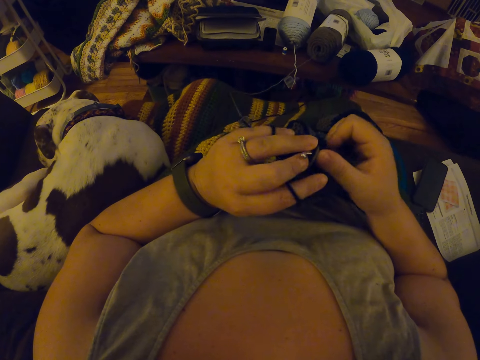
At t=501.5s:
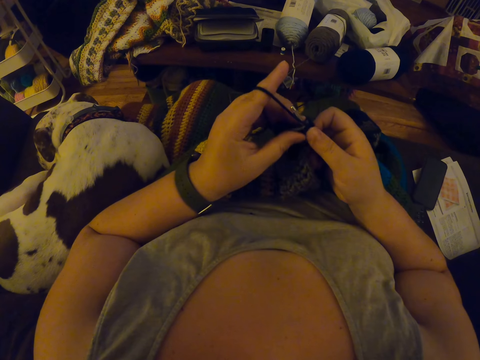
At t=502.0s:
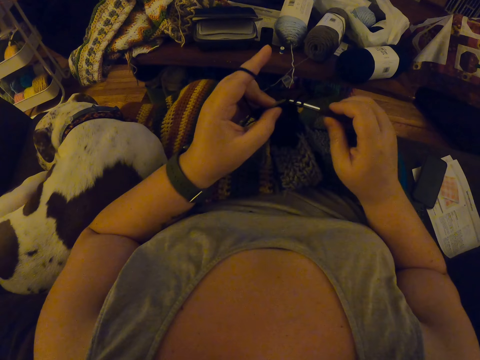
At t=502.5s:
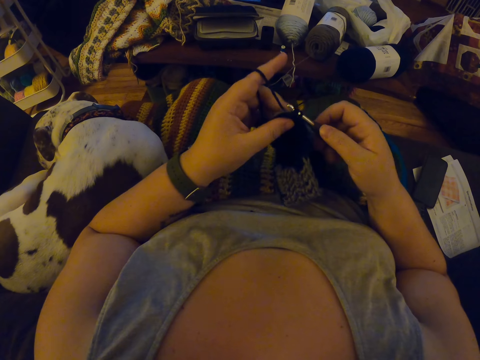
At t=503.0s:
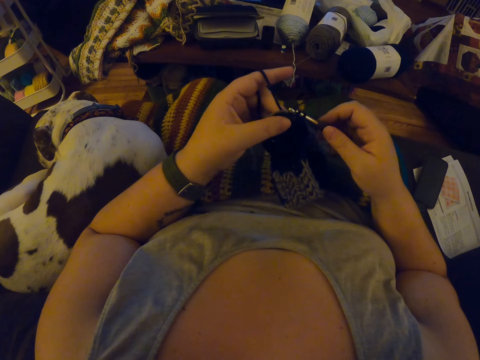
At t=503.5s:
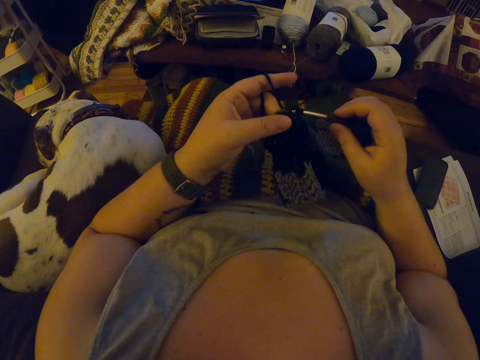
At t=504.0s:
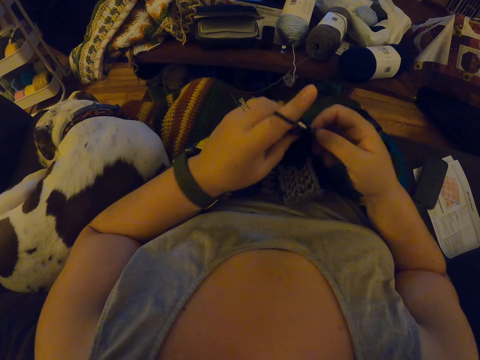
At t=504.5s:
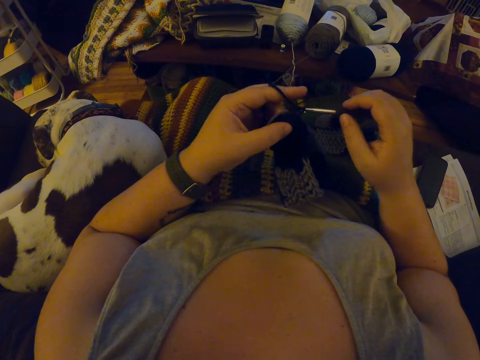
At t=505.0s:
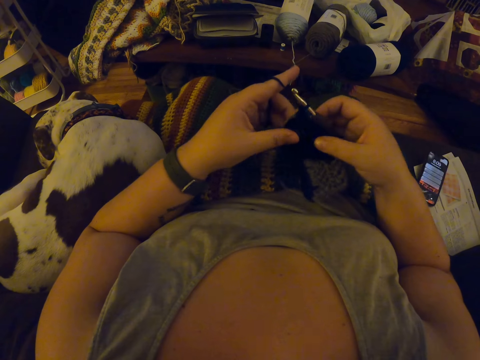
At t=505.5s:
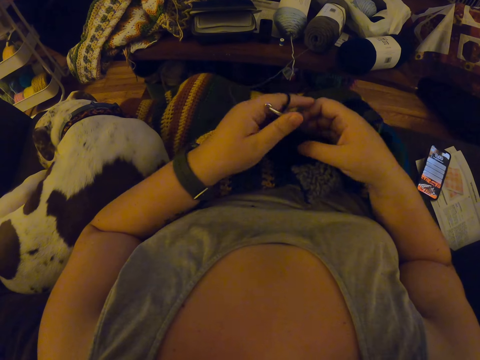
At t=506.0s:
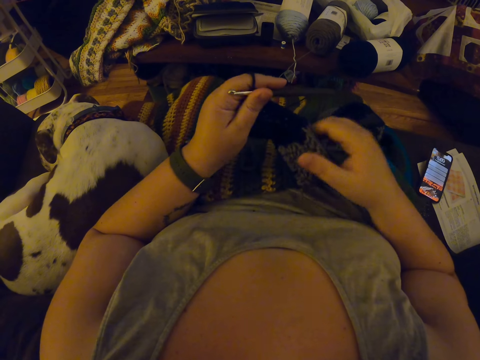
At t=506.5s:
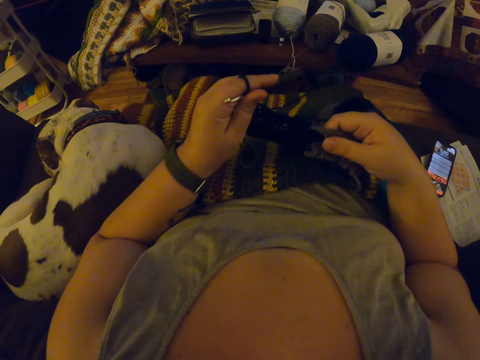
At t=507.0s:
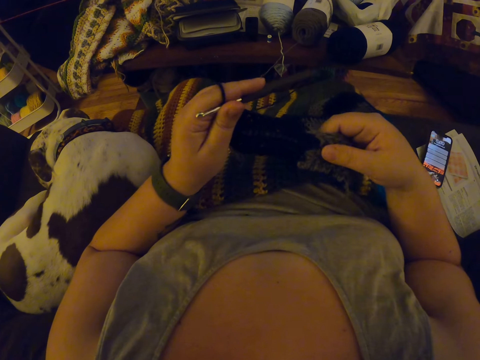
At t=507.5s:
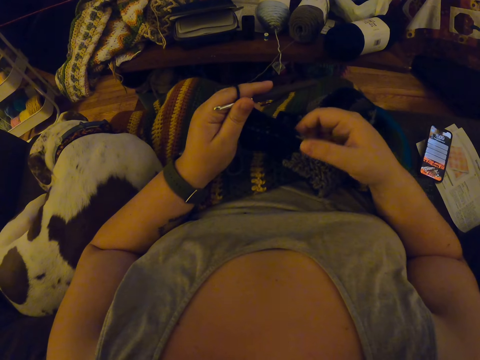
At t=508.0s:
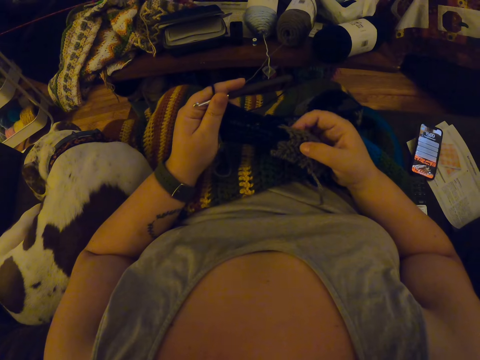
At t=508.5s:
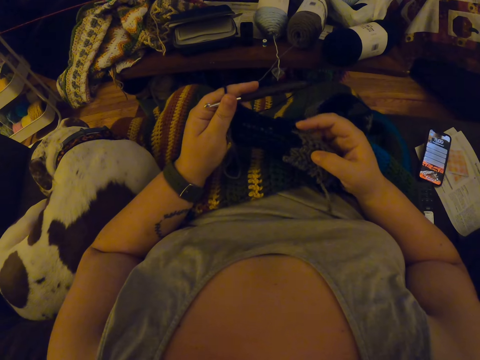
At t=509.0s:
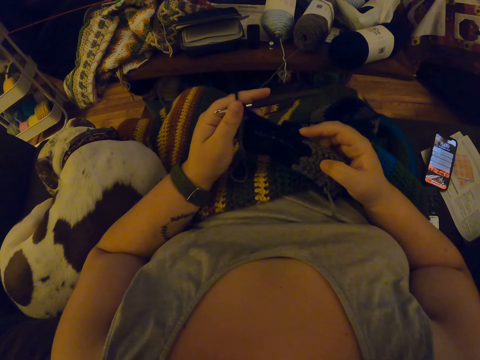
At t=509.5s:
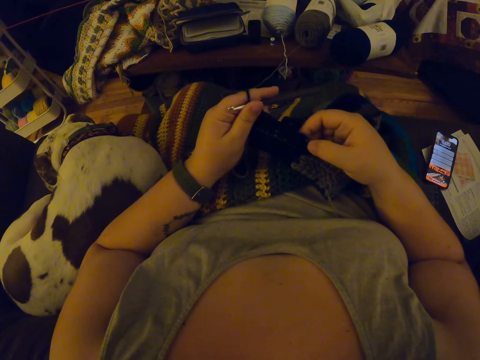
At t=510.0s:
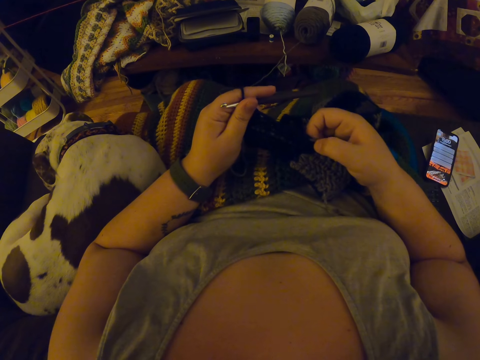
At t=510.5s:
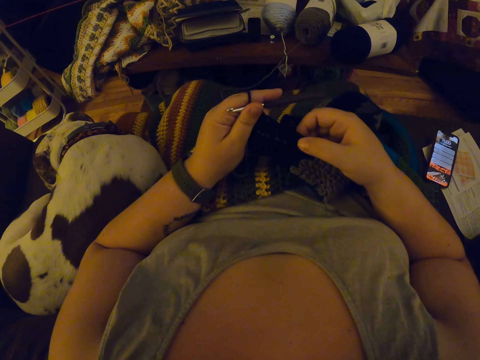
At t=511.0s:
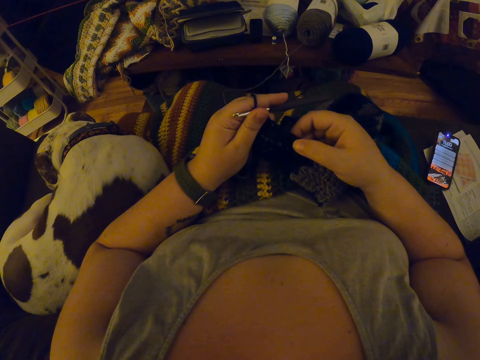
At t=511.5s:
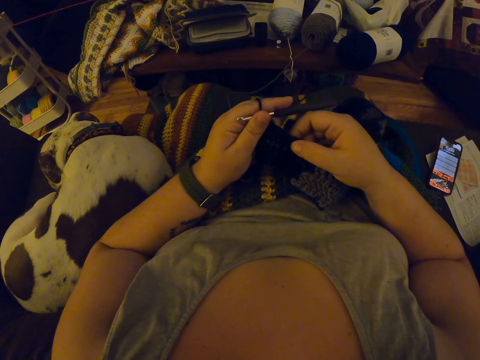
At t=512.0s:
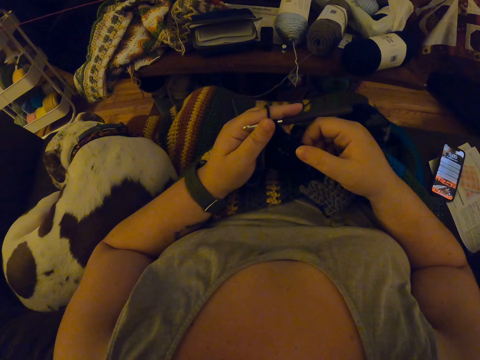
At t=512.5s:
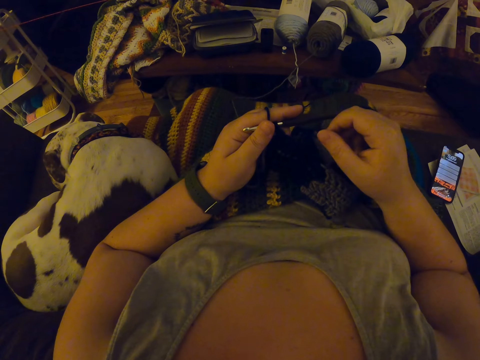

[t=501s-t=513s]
The camera wearer passes the crochet hook to her left hand. She holds the fabric. She adjusts the crochet with her right hand. She stretches the fabric and touches the fabric.

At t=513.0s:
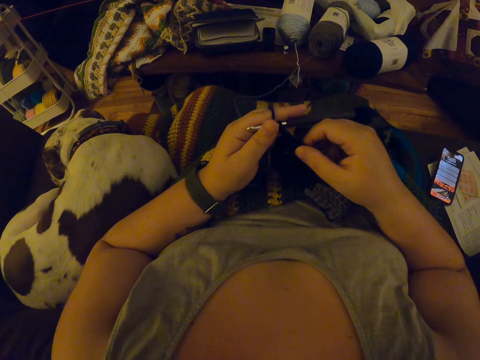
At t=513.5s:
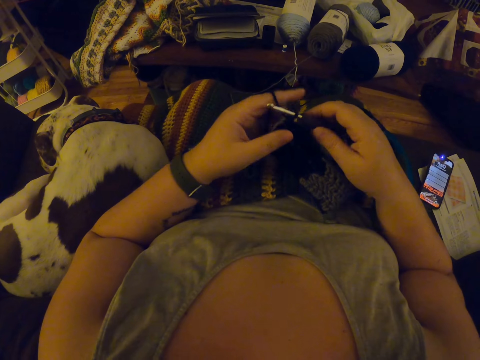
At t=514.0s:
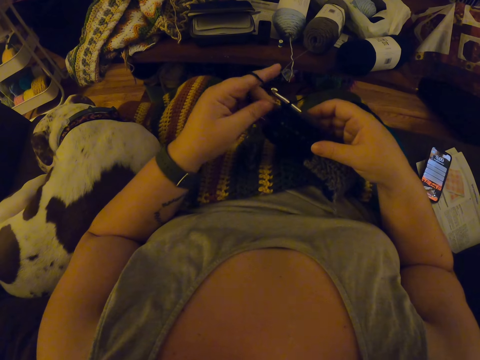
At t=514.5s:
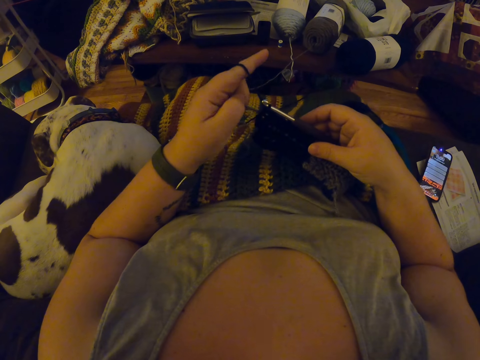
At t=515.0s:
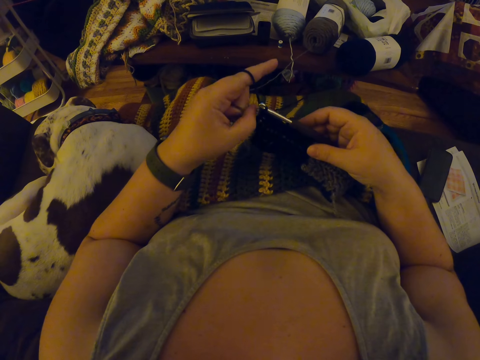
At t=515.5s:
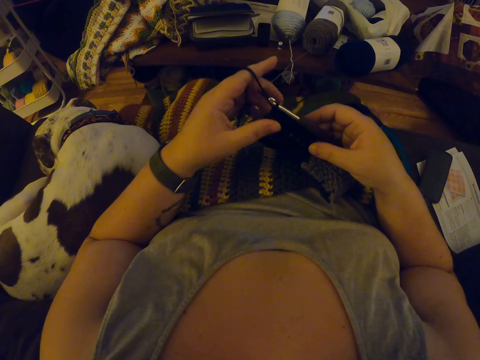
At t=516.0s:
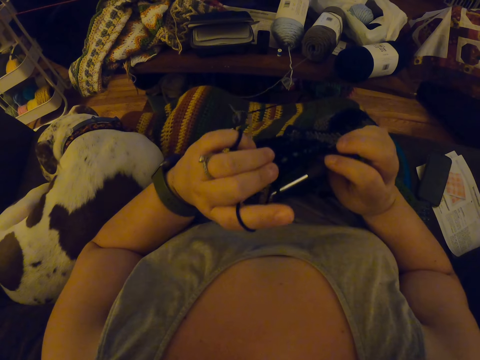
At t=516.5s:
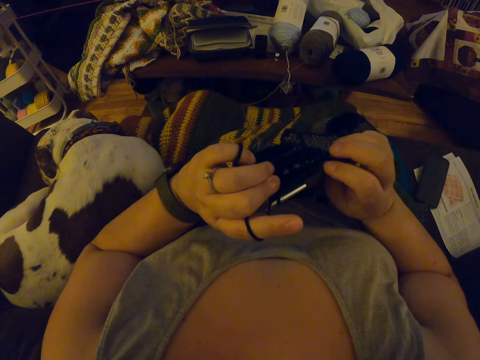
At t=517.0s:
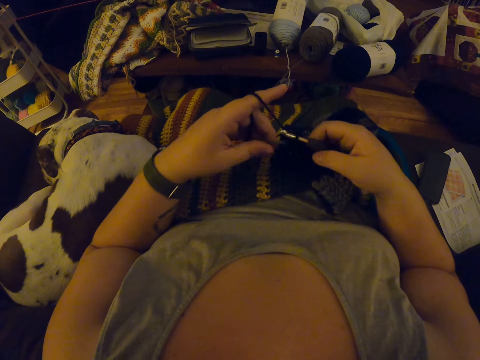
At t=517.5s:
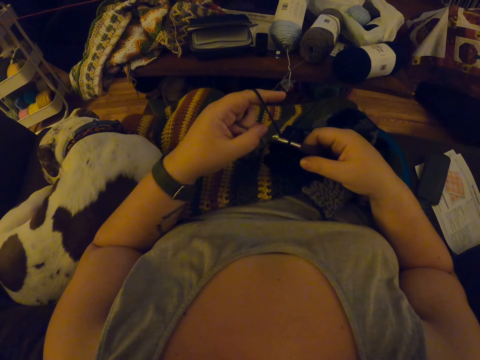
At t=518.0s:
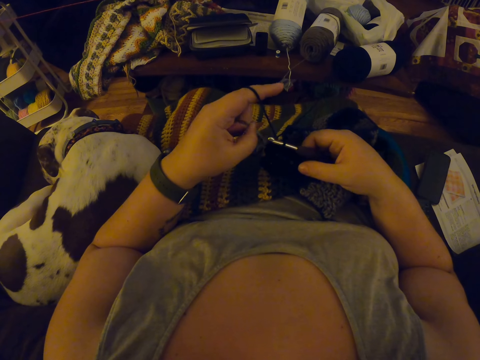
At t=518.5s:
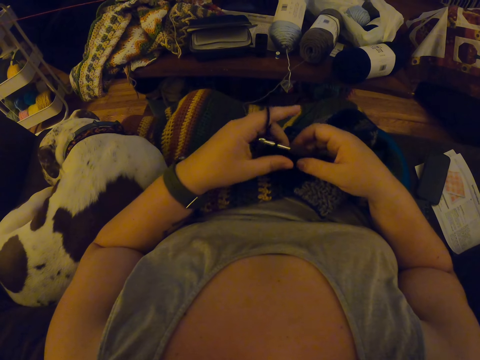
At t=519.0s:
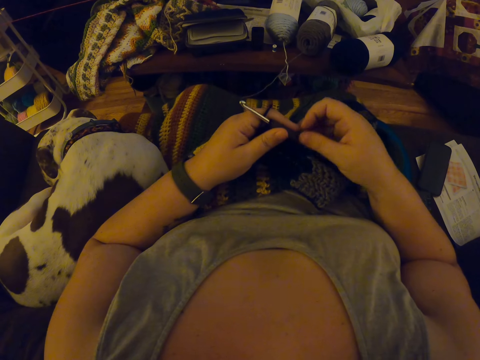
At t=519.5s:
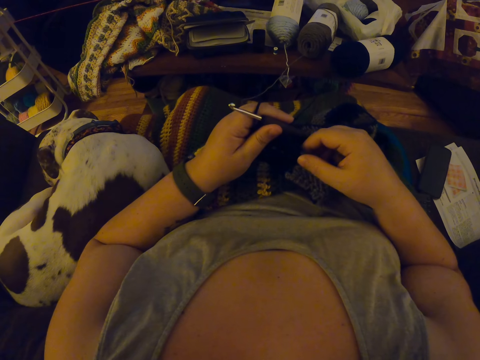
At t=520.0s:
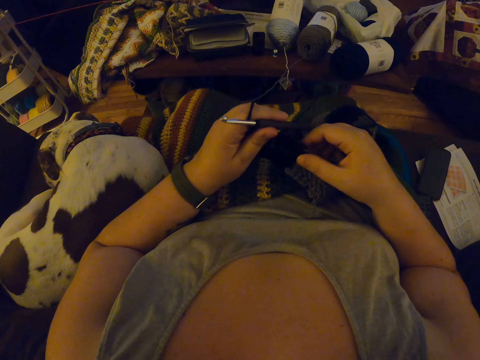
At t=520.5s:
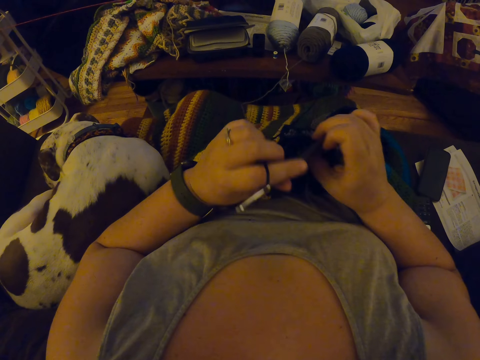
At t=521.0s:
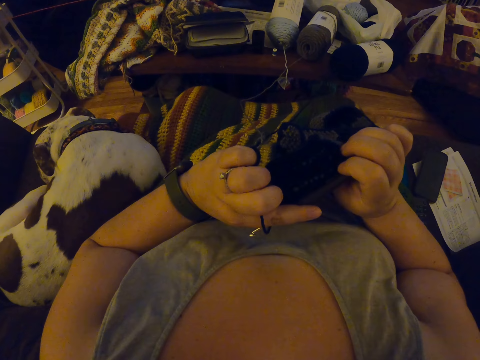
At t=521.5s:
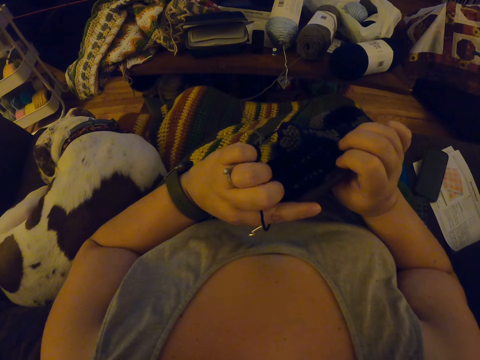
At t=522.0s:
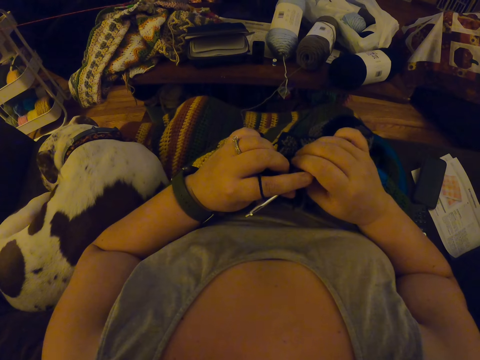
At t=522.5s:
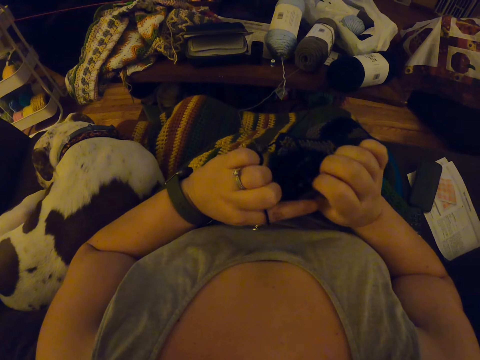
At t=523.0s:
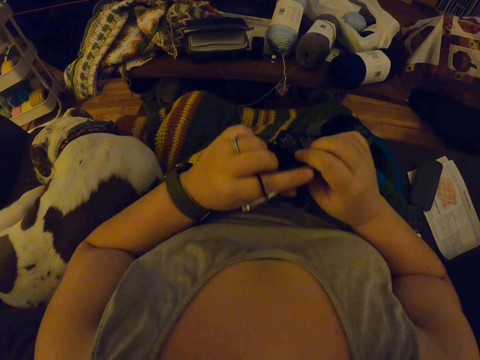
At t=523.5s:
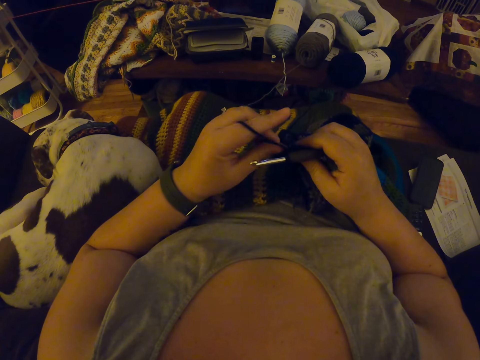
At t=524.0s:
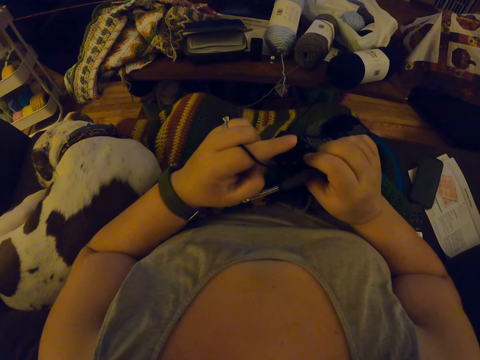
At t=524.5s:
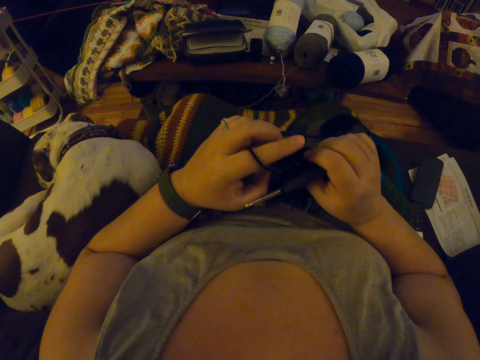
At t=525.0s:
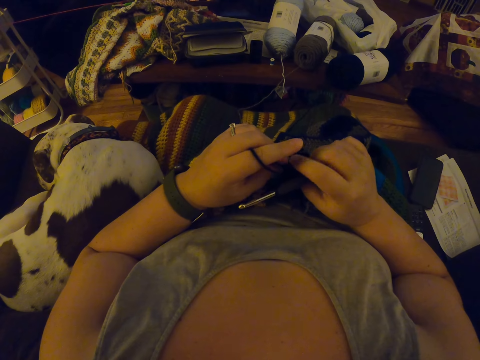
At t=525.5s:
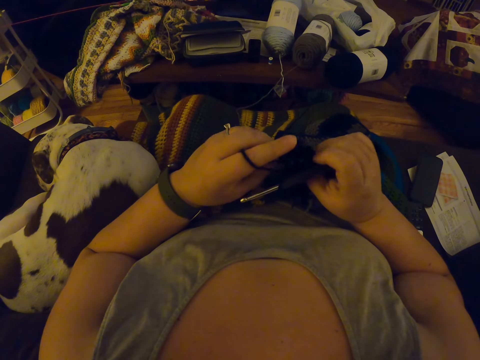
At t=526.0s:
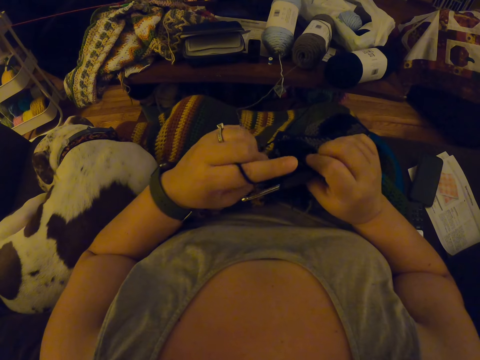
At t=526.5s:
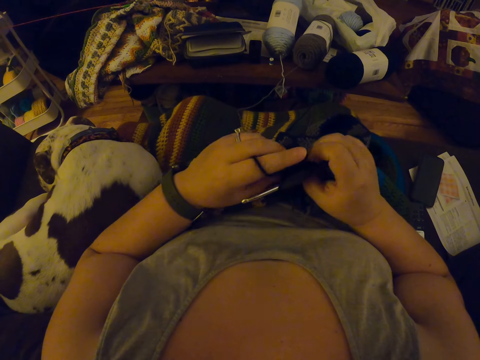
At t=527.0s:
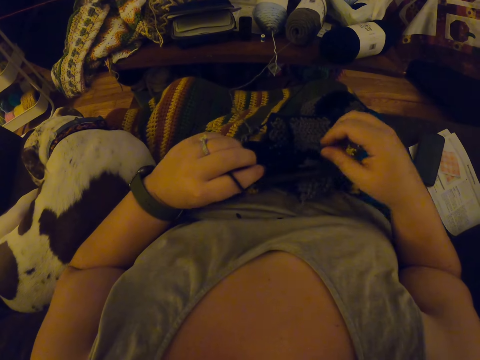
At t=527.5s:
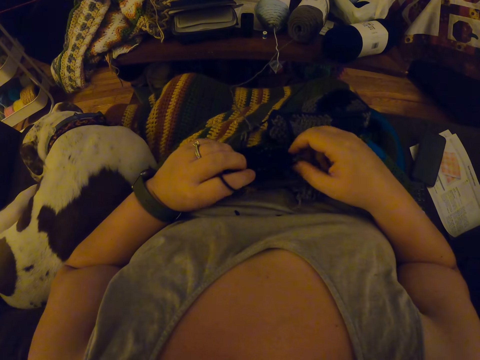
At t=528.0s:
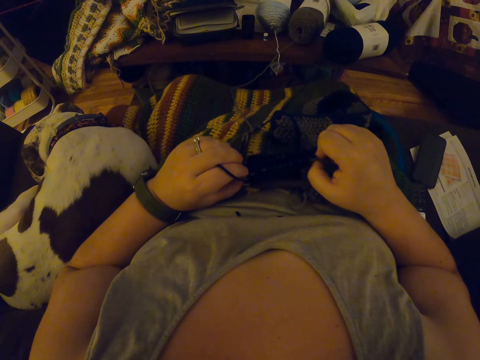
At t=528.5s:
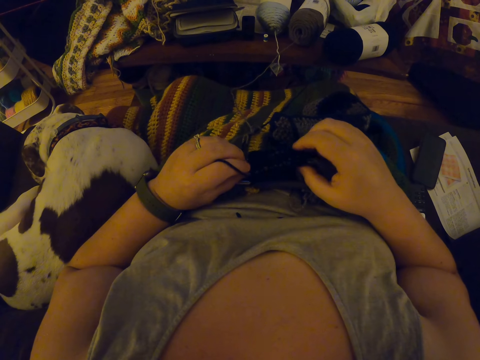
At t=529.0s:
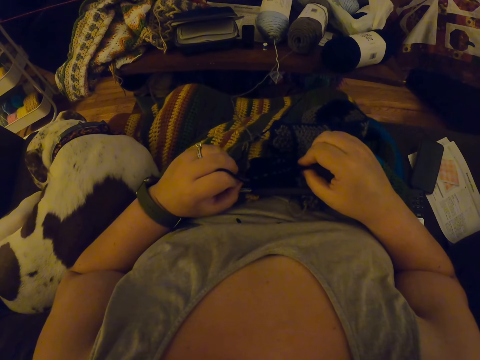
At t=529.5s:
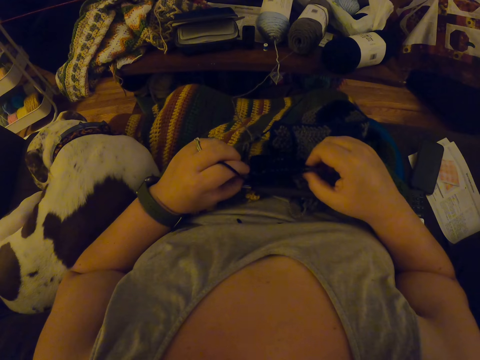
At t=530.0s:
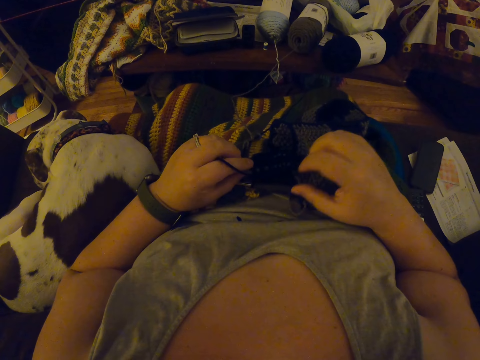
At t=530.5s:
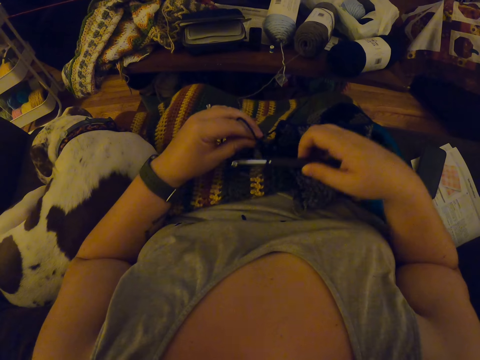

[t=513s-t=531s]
The camera wearer passes the crochet hook to her right hand. She aligns the thread. She examines the crochet. She turns the fabric. She turns the fabric. She aligns the thread. She passes the crochet hook to her left hand. She adjusts the crochet. She holds the fabric, turns the fabric and stares at the fabric. She drops the crochet hook on her lap. She adjusts the crochet. She touches the fabric. She picks up the crochet hook from her lap.
